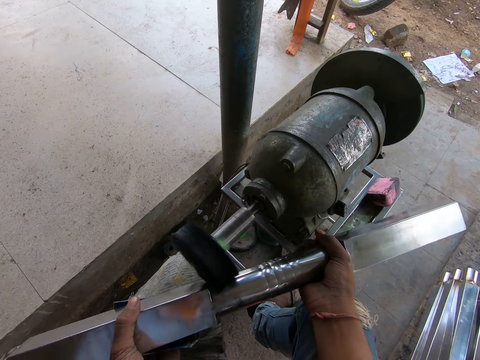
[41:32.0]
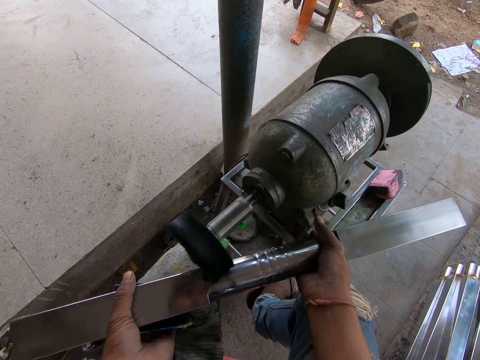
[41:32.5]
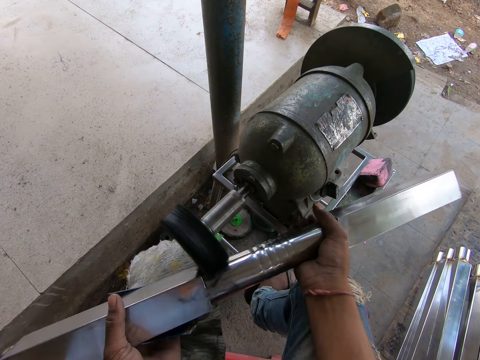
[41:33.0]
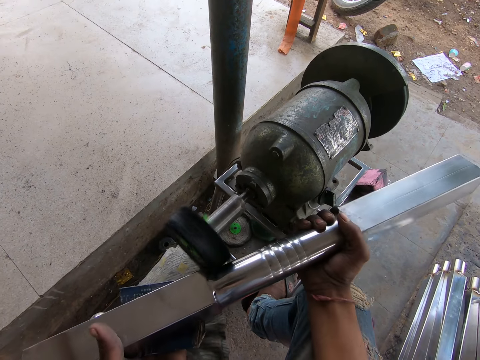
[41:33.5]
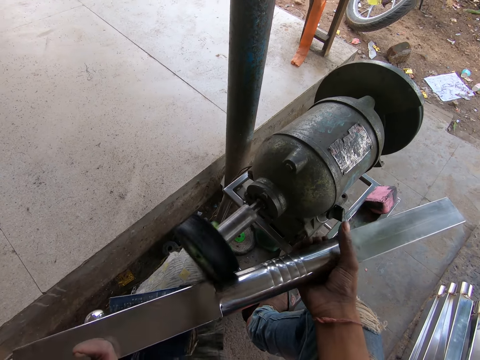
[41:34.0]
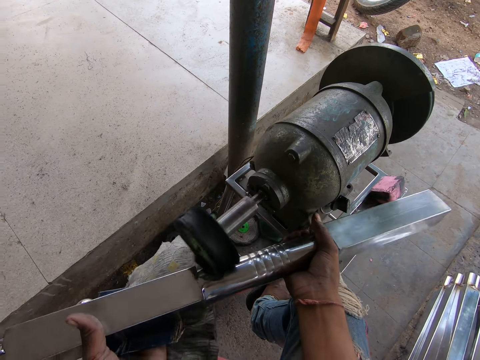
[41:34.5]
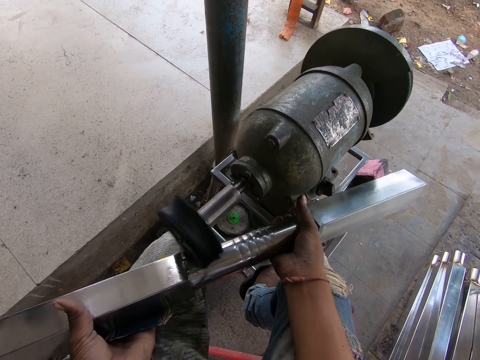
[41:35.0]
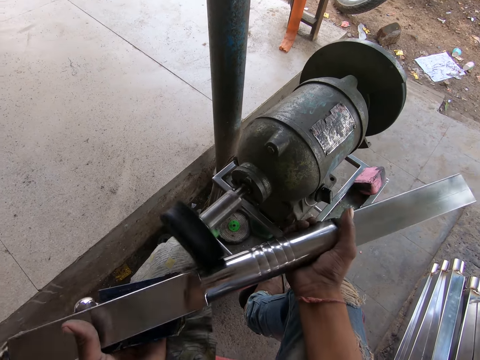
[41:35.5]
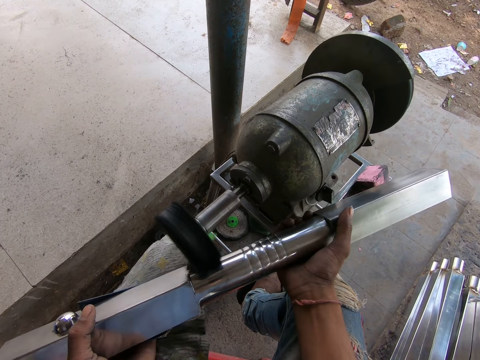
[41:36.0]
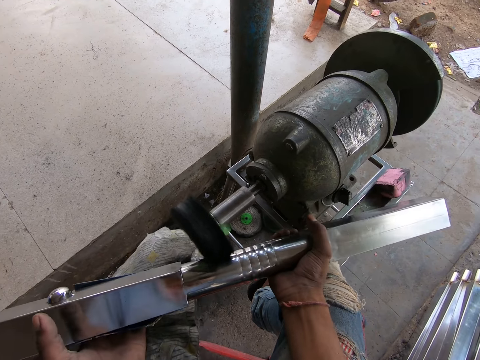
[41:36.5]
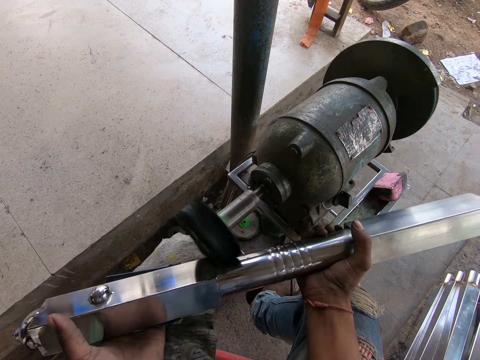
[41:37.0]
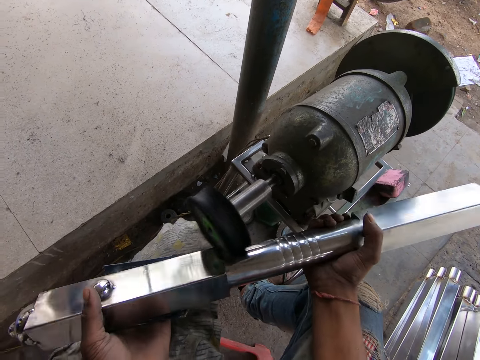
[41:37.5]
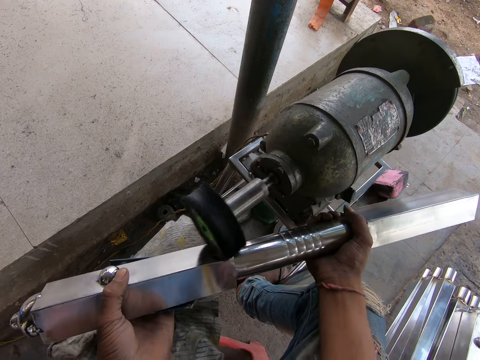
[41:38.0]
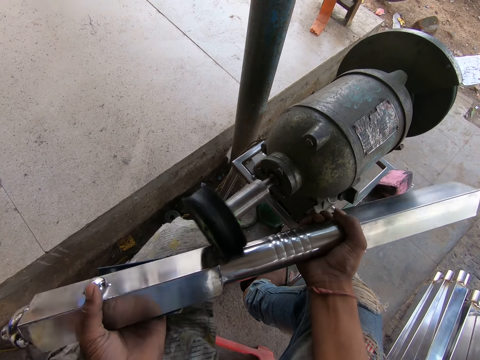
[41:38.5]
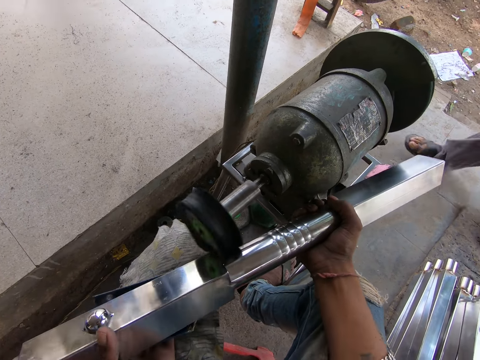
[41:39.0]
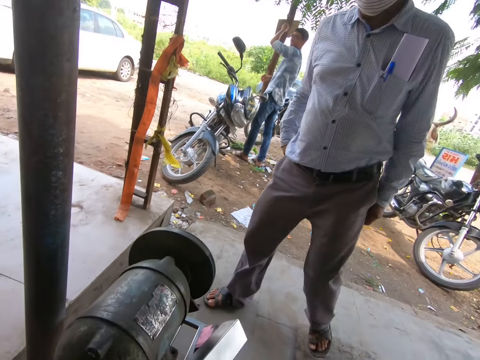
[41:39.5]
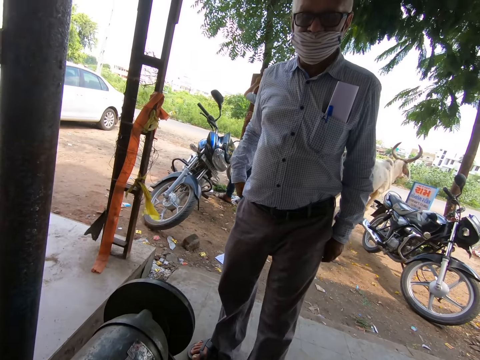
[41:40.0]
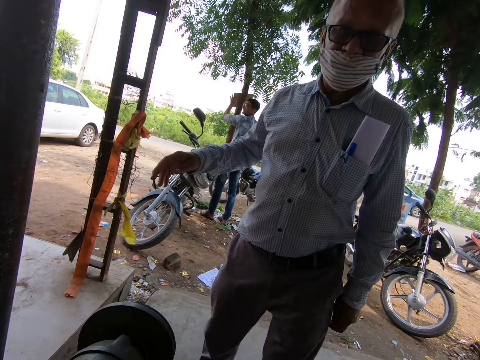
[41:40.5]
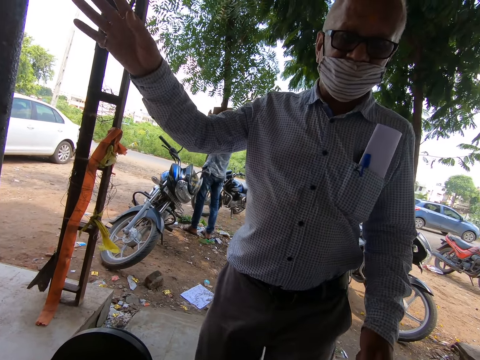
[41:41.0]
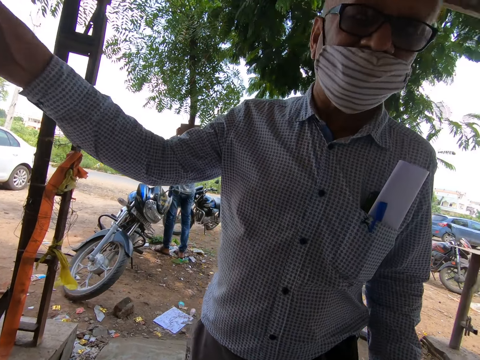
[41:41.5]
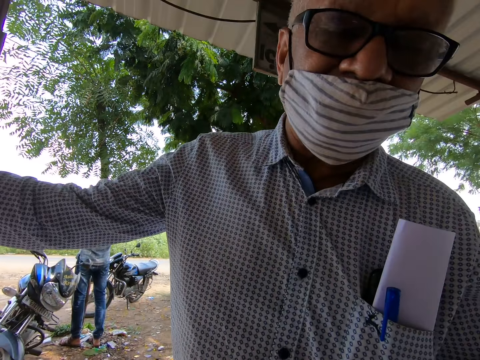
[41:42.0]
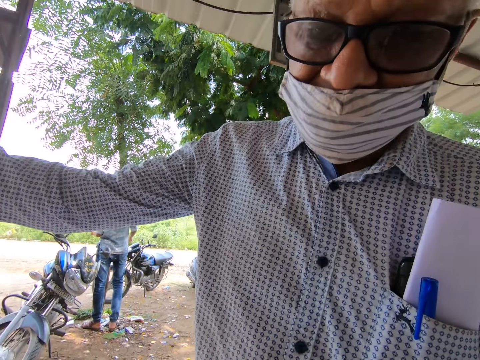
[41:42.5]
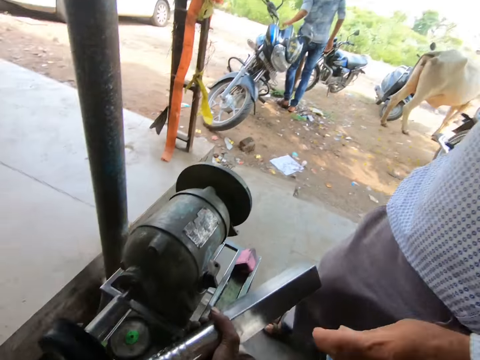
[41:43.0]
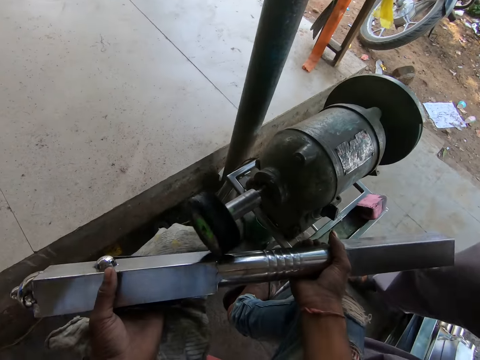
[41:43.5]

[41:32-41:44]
A man interacts with the camera wearer. The camera wearer looks at the man. The man rests his right hand on a pole. The camera wearer talks with the man.

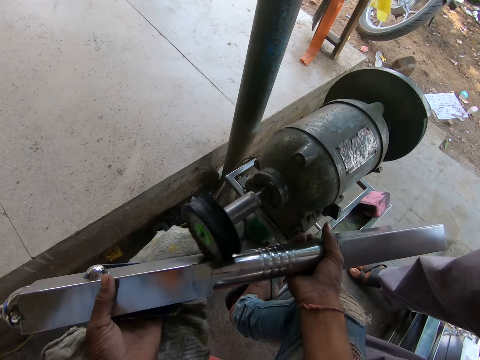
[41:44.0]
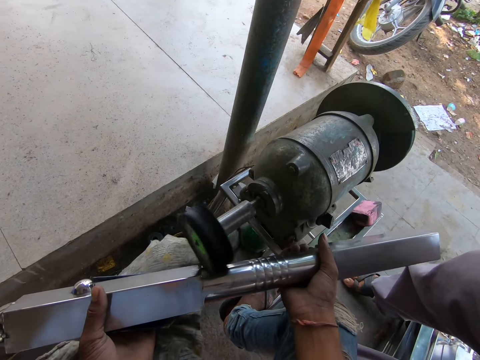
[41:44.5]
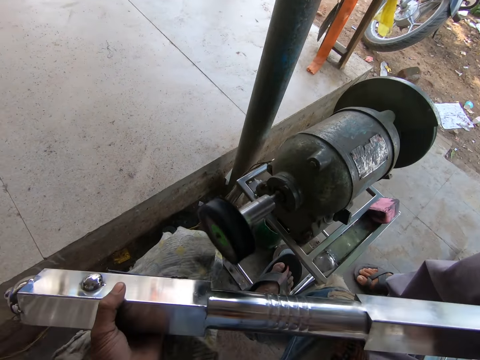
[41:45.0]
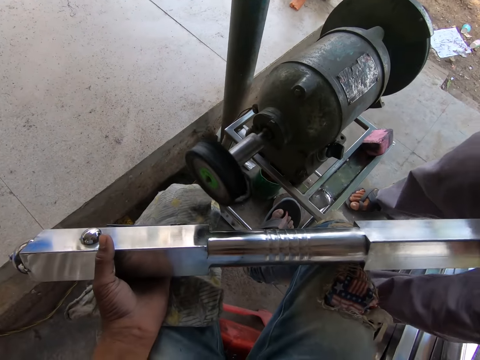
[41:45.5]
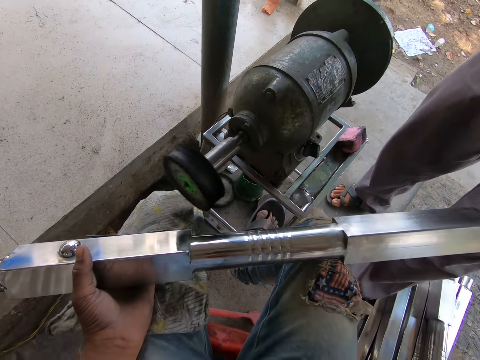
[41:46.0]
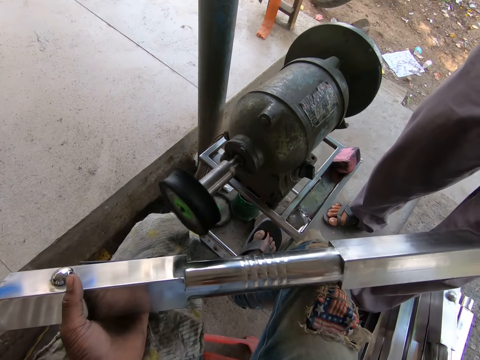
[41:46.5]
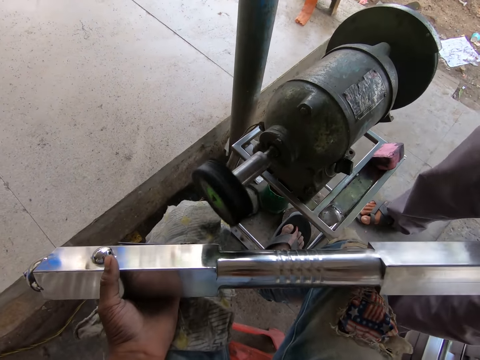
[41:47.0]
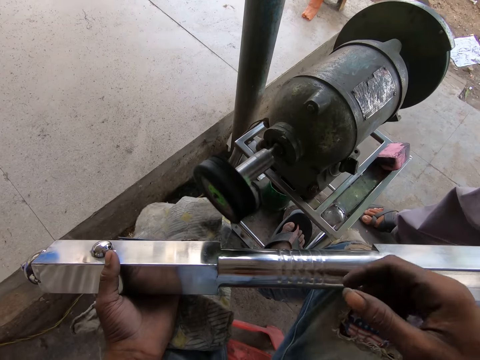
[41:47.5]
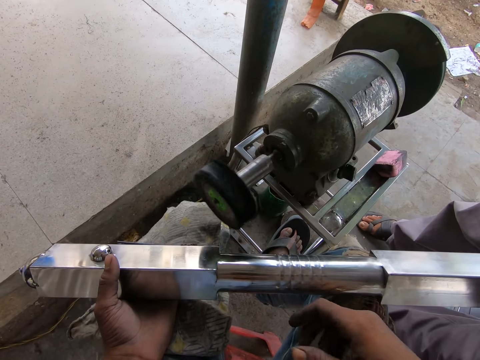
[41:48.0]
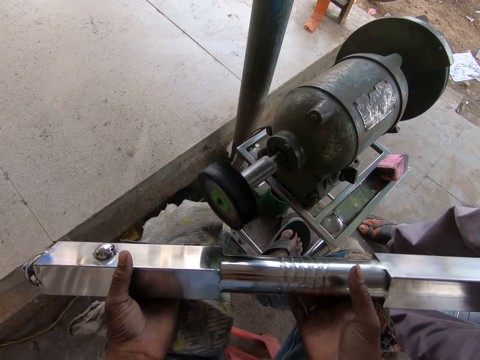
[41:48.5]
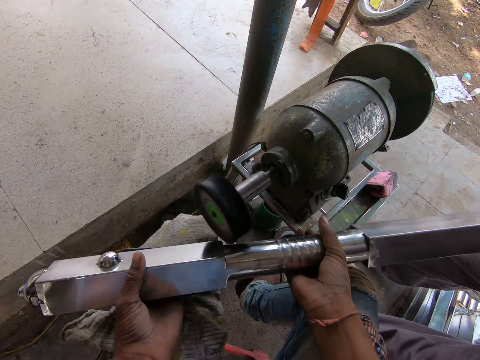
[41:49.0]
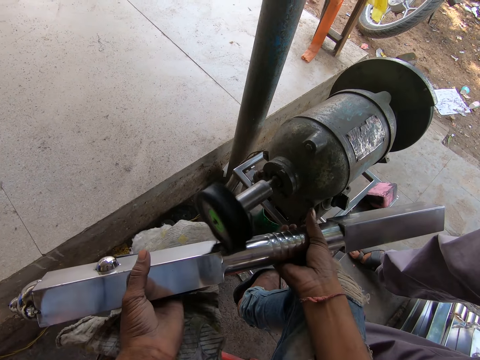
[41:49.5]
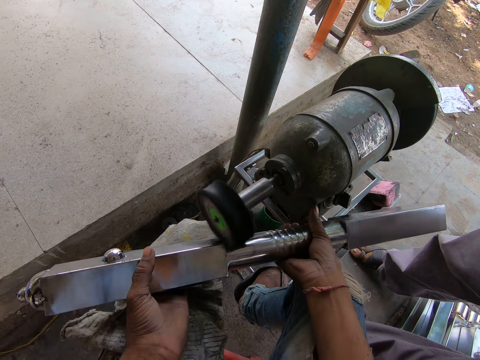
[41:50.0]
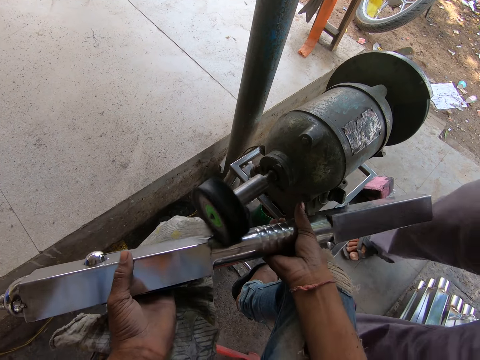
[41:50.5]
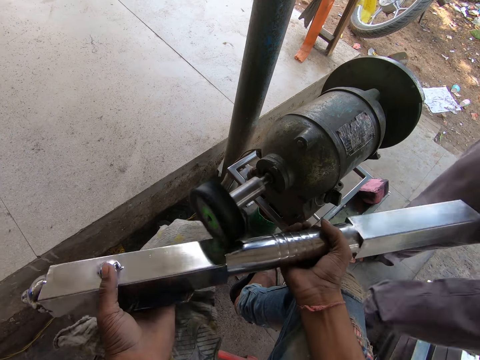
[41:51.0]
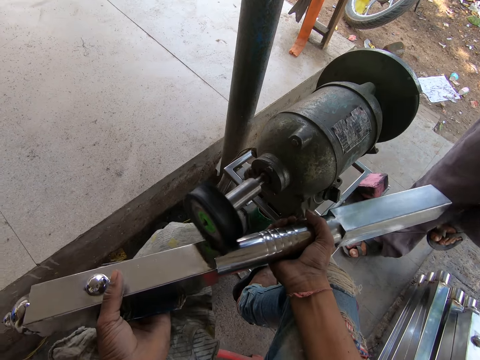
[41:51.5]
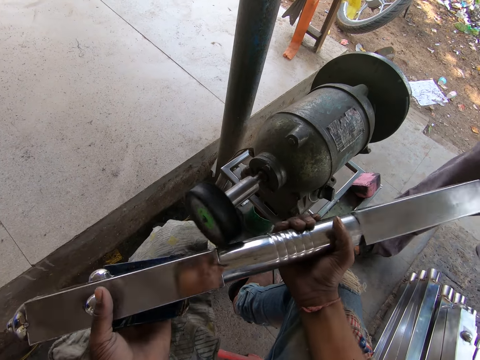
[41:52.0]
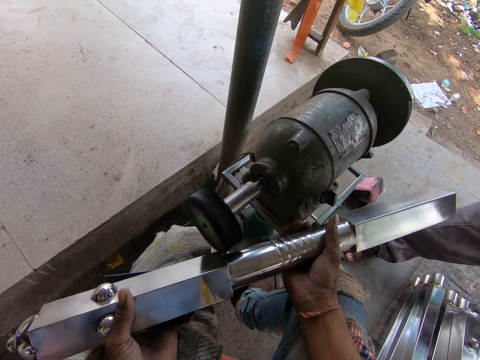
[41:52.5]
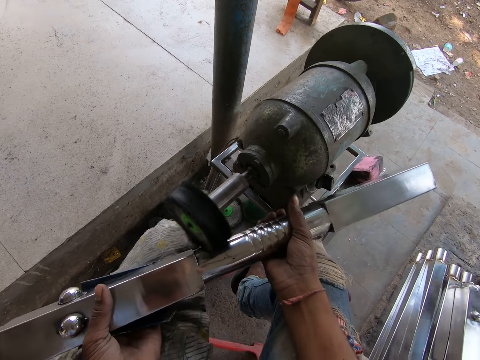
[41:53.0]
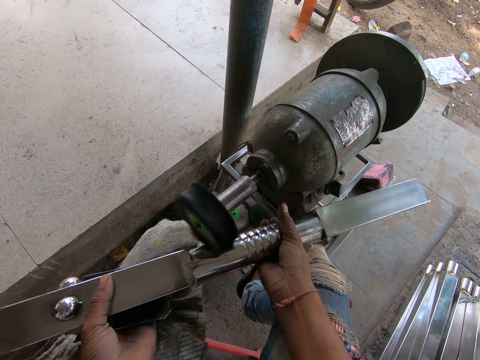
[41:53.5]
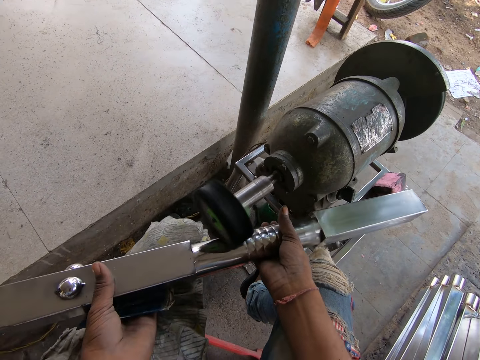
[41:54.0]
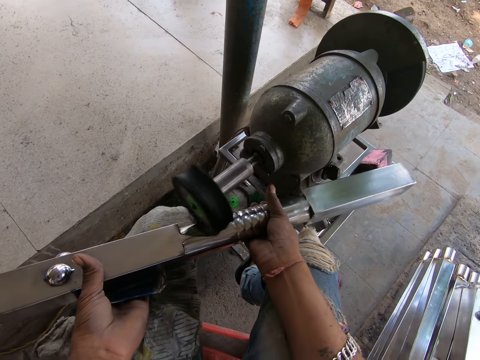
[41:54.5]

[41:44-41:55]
The camera wearer holds the metal rod with both hands. He rests the metal rod on his lap with his left hand. He holds the metal rod with both hands. He smoothens the metal rod in his hands with the bench grinder.

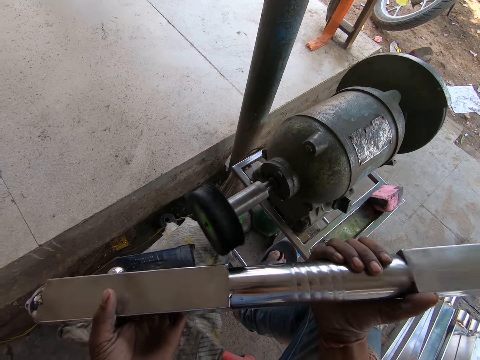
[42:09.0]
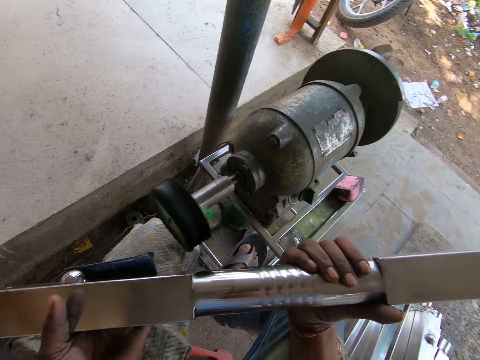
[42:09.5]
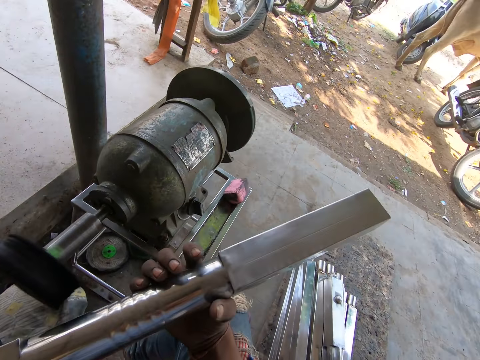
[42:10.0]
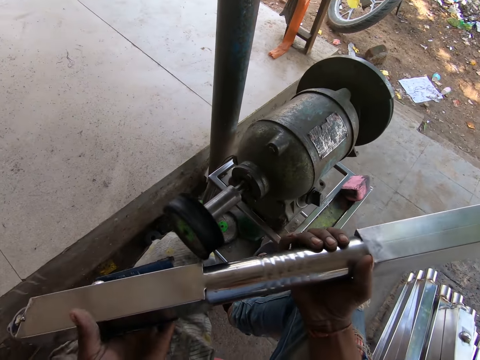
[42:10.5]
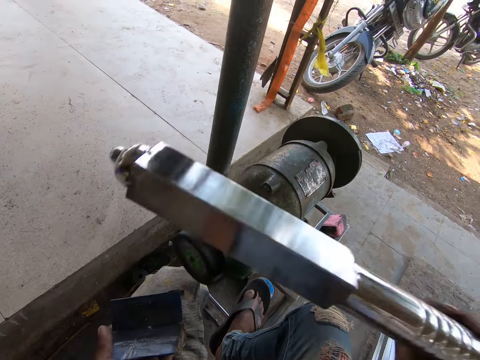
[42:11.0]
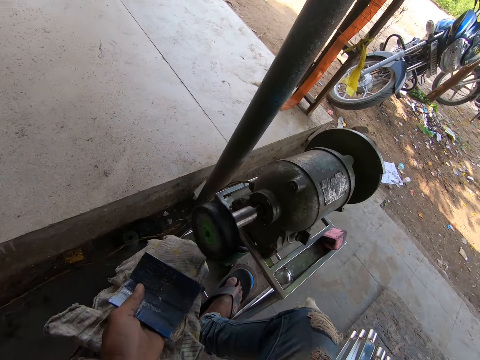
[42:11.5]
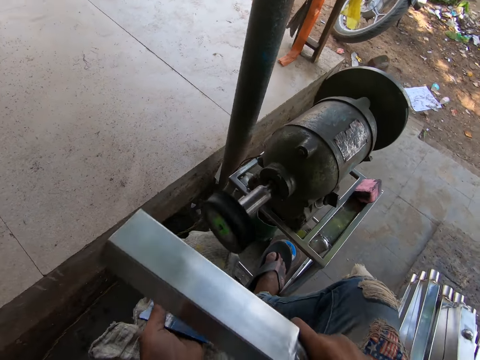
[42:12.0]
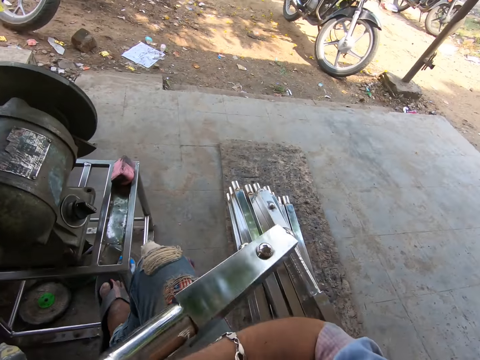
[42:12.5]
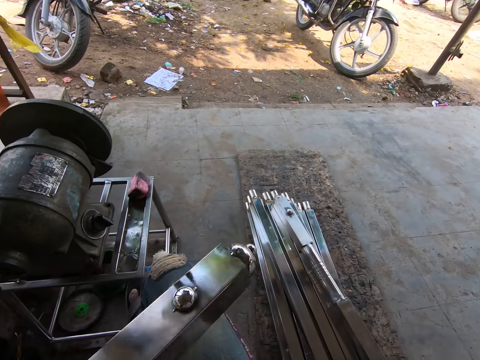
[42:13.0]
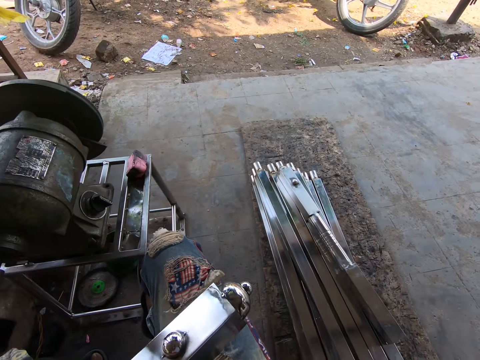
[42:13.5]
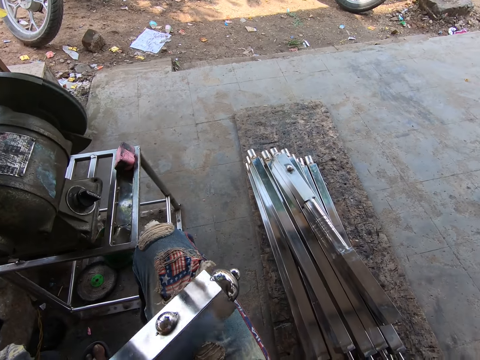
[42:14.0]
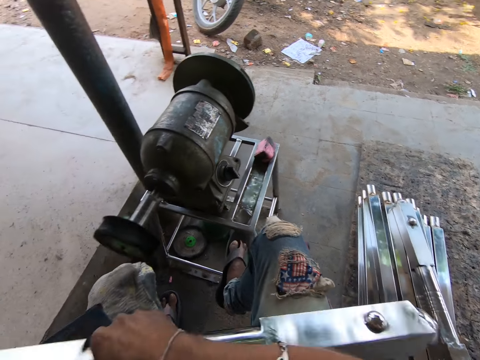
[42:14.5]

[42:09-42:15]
The camera wearer passes the metal rod from his left hand to his right hand. He turns the metal rod in his right hand. He adjusts the metal rod in his right hand. He looks at the metals.
